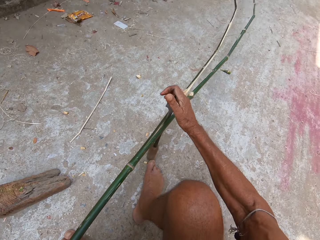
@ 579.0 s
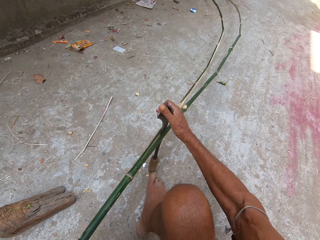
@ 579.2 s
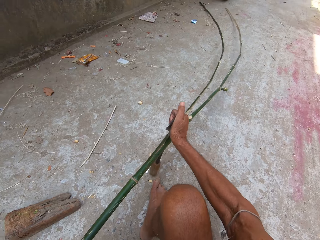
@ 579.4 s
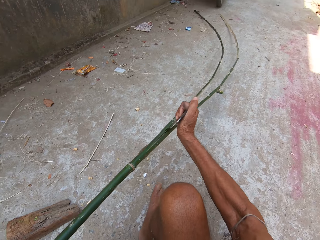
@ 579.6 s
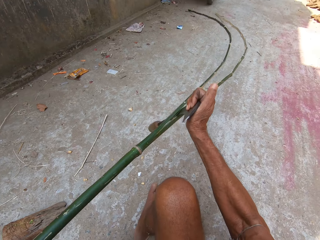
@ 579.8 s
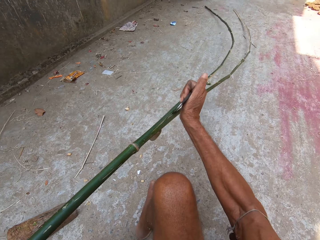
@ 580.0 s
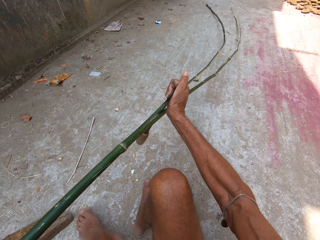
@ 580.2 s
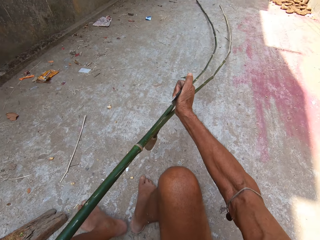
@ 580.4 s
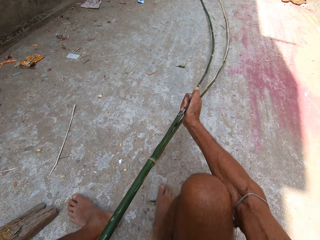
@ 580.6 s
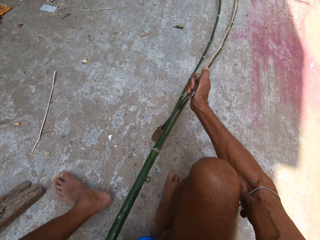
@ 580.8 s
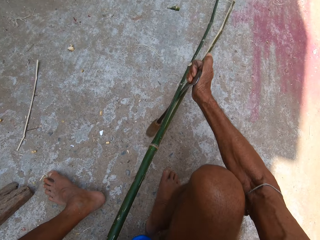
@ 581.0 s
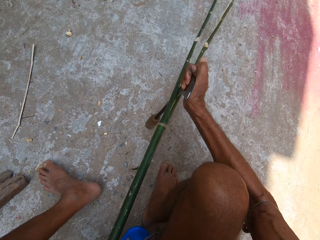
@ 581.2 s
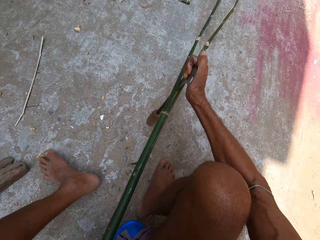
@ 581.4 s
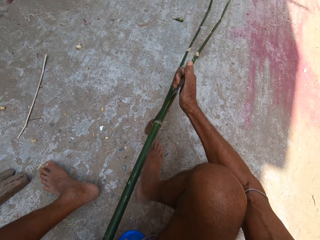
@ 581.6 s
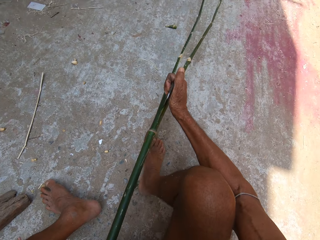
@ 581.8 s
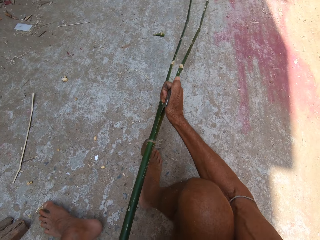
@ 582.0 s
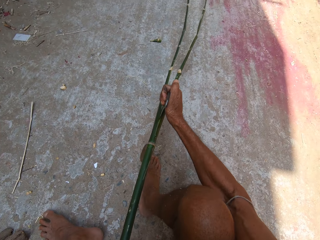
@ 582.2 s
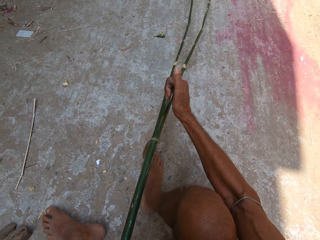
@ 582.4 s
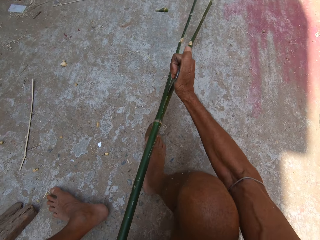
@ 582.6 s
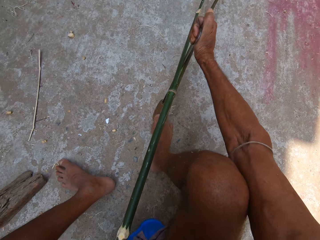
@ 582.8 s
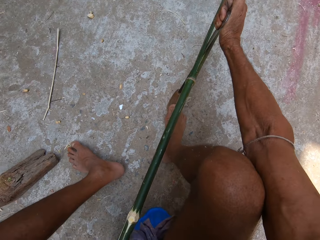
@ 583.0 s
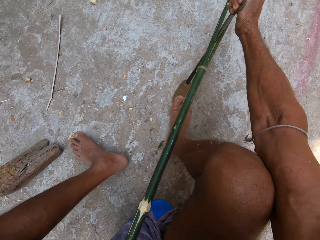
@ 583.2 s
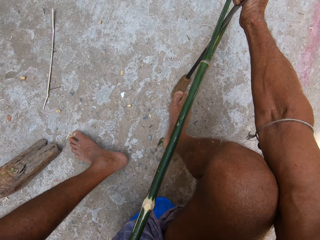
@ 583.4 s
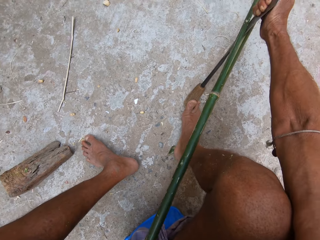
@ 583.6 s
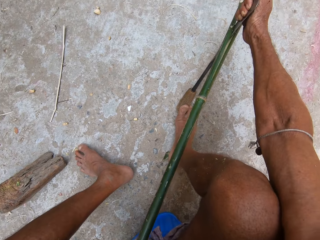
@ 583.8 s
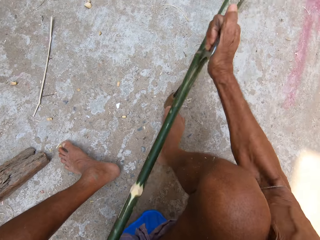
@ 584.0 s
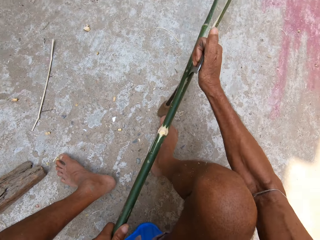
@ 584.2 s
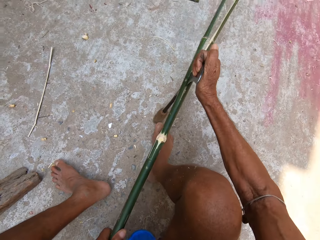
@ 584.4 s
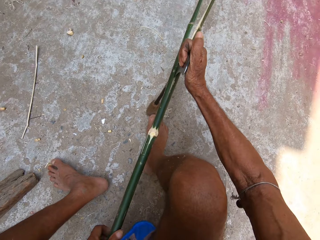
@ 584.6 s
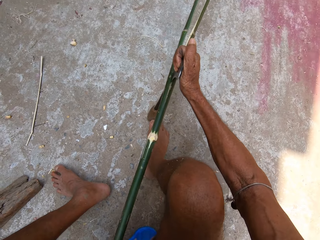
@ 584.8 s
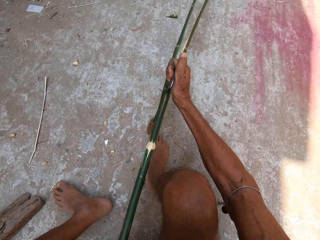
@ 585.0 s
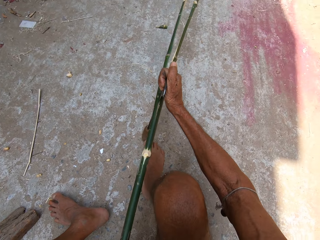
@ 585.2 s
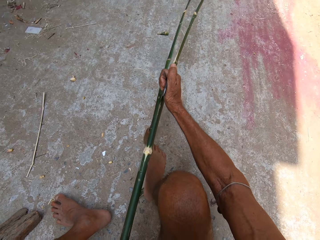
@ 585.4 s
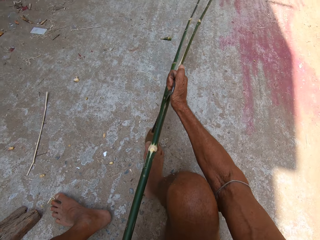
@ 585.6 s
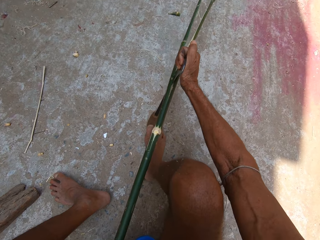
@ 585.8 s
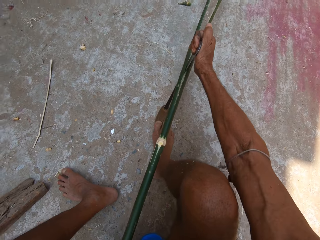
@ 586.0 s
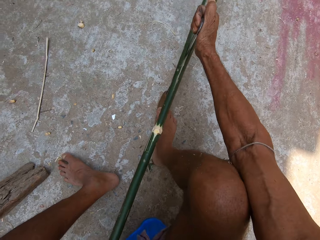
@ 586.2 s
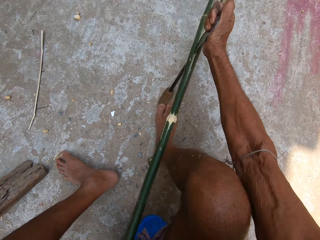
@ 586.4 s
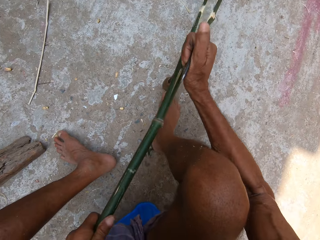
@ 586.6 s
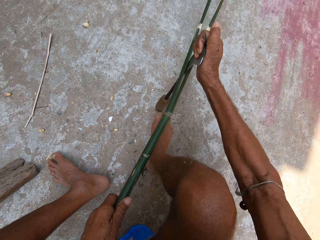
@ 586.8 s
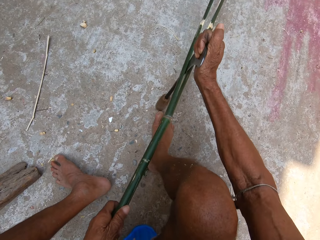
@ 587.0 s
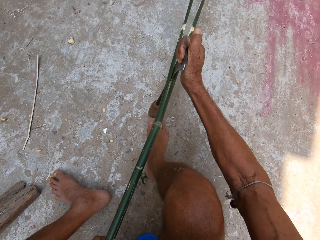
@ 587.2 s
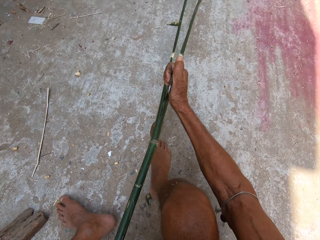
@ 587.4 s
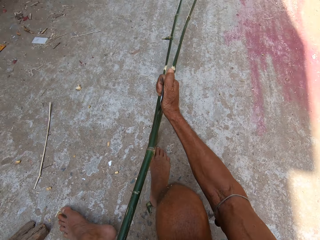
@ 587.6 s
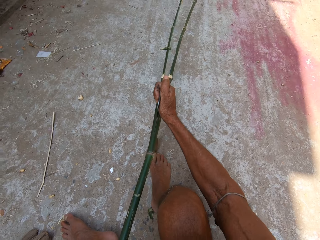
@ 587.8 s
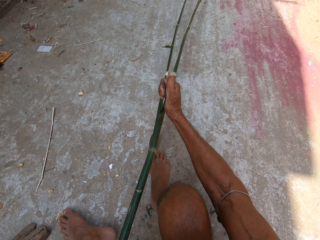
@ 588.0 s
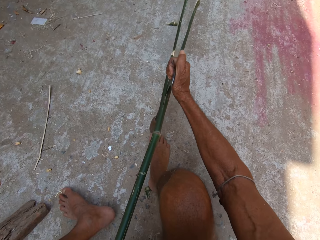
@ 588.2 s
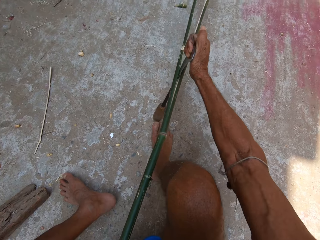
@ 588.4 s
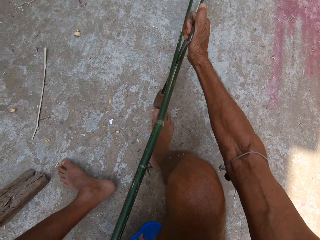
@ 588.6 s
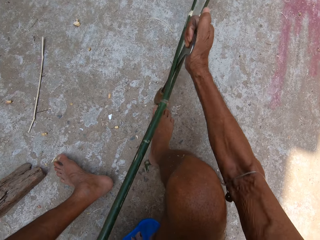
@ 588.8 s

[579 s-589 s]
The camera wearer places his right leg against the sickle in his right hand.

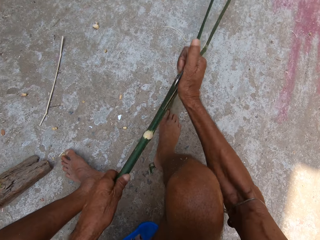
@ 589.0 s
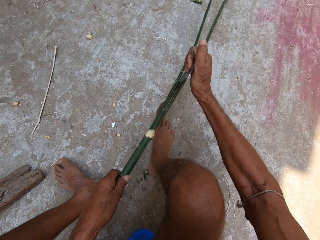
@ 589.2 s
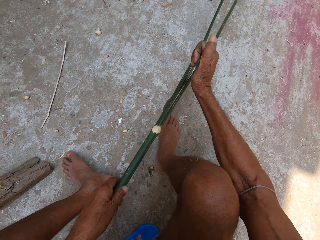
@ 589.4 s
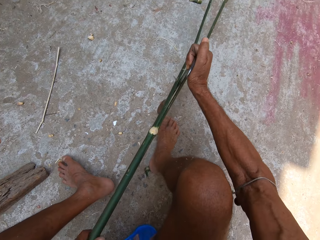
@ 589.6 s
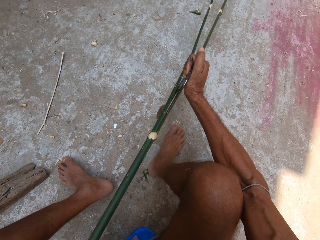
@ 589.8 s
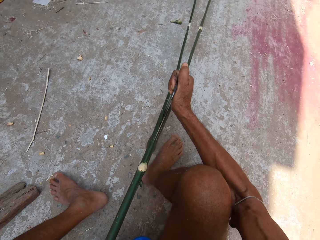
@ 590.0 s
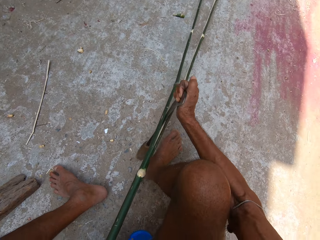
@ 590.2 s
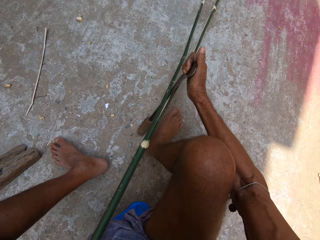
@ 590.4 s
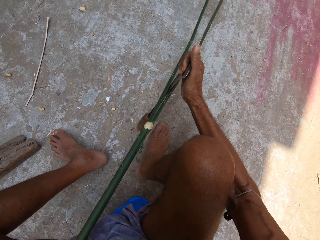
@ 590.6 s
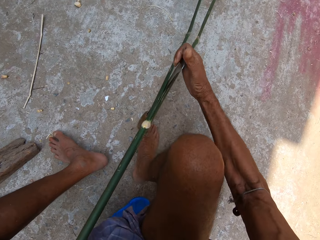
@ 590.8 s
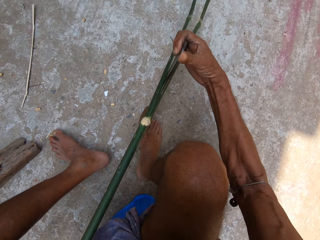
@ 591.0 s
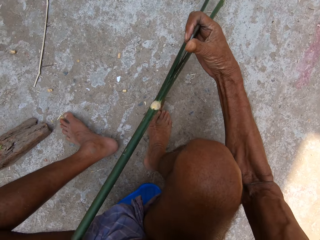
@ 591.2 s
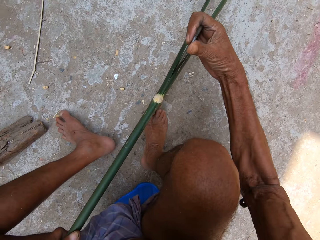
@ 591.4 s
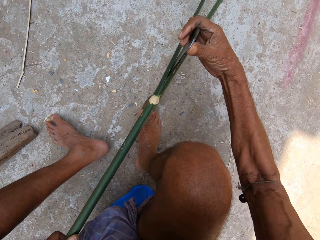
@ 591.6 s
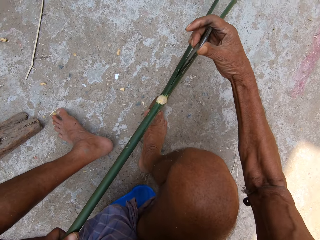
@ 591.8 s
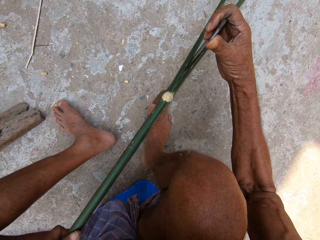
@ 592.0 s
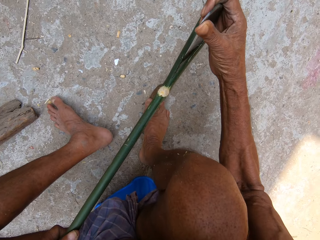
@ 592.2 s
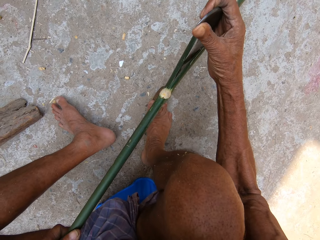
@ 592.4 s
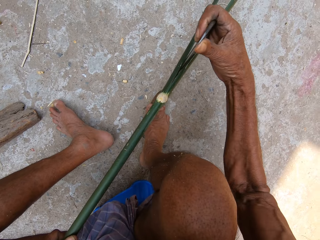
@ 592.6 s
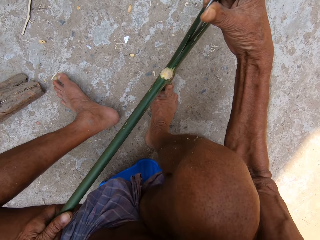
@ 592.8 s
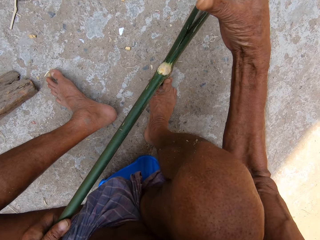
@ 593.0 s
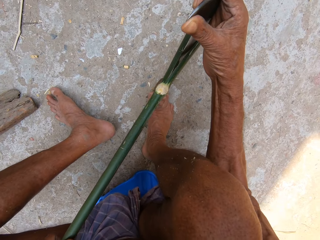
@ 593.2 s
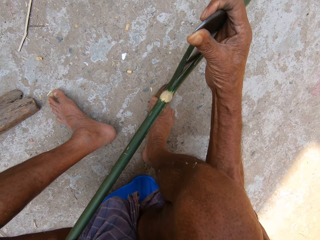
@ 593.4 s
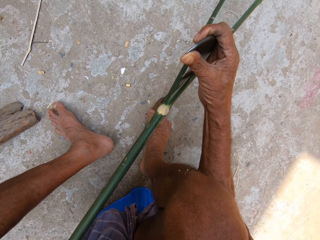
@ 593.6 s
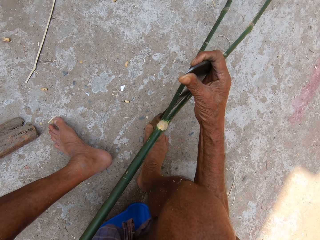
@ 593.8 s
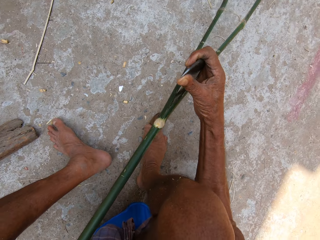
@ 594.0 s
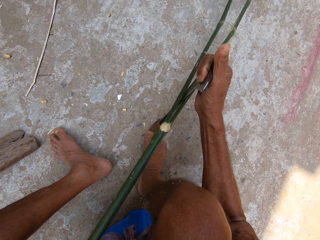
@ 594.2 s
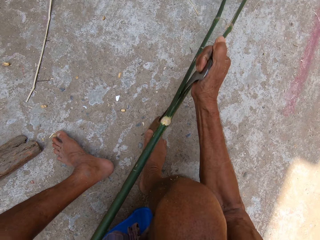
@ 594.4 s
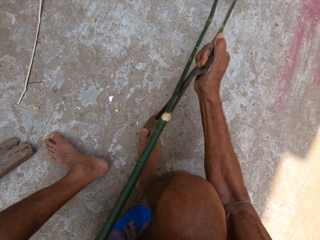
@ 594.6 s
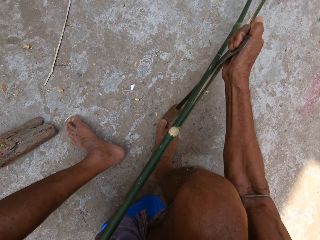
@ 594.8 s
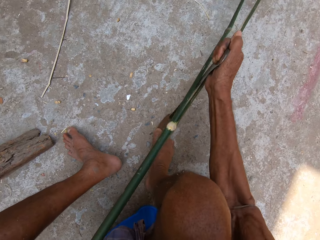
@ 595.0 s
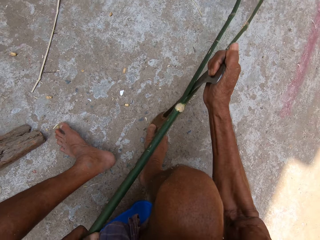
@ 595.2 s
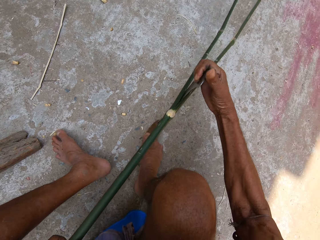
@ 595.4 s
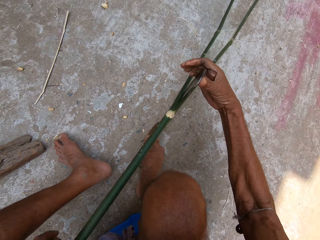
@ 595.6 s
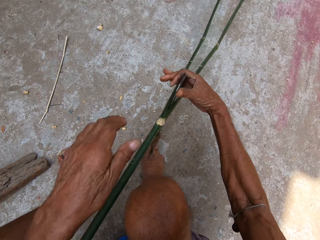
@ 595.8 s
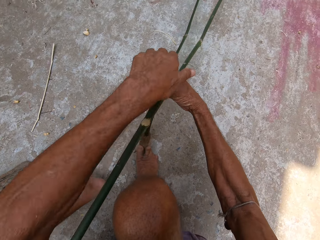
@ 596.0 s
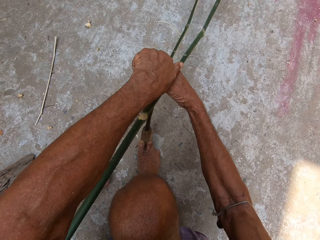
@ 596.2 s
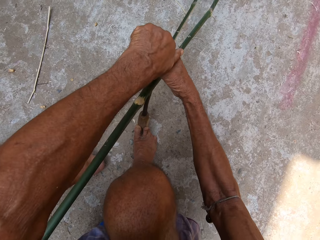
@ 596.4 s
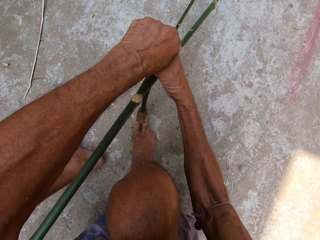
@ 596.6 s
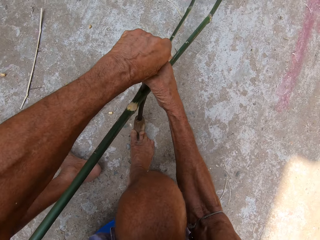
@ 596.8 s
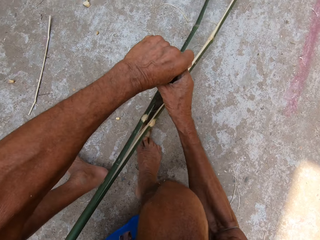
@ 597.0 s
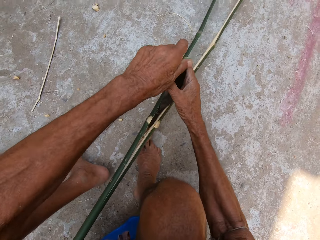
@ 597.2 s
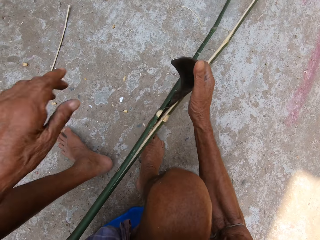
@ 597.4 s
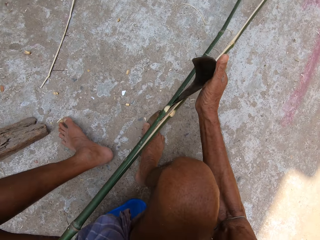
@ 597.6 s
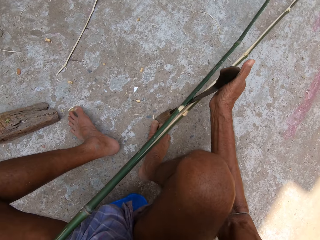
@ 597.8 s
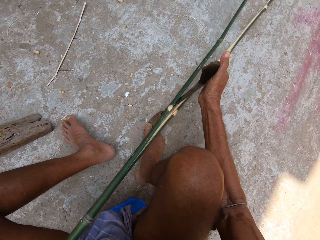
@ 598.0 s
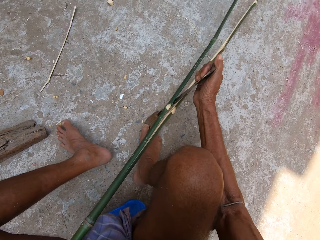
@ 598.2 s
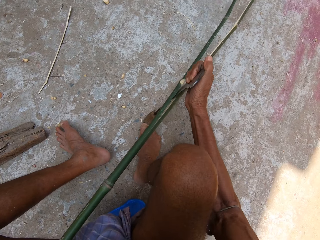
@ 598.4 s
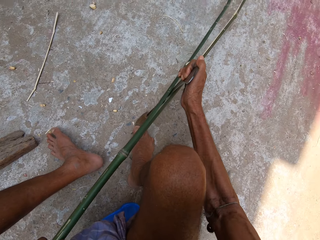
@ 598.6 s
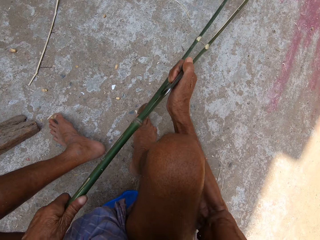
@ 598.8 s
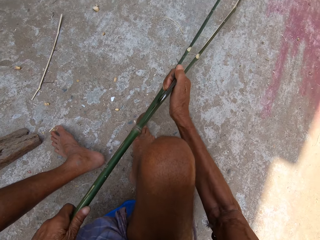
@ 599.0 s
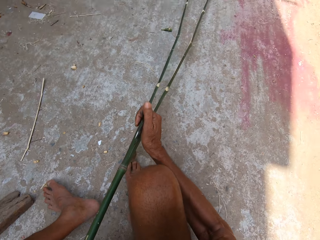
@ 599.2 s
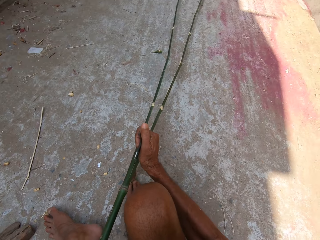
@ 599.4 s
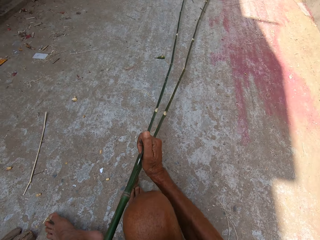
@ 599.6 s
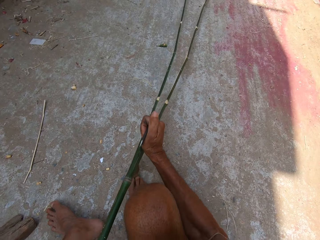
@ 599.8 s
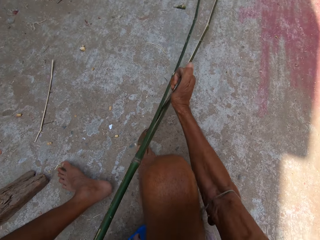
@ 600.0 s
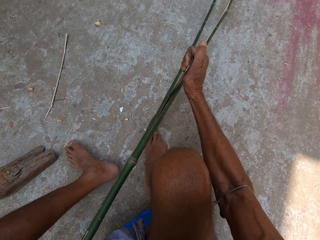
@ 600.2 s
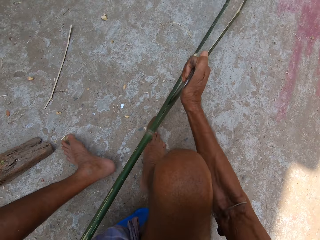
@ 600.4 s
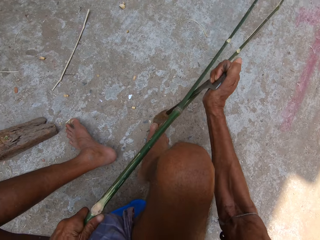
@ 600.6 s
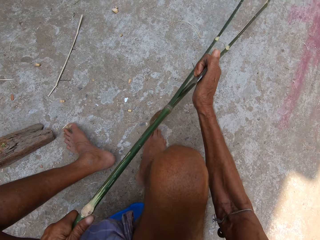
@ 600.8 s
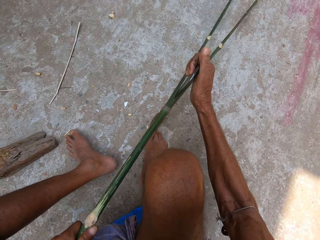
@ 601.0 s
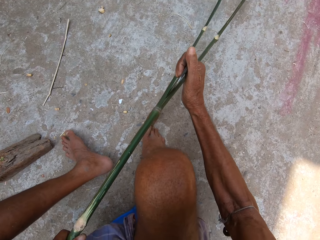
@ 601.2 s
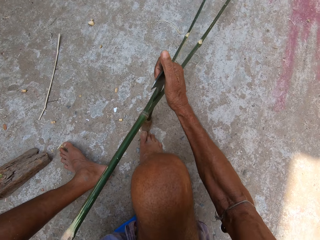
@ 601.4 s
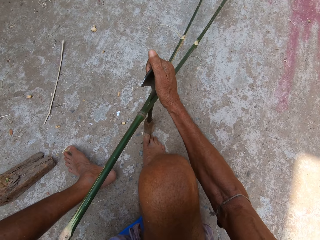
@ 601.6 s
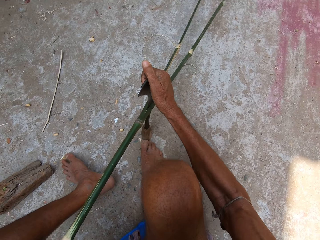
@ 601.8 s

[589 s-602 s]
The camera wearer places his right leg against the sickle in his right hand. He twists the sickle in his right hand with his left hand. He holds the bamboo stick with his left hand.
